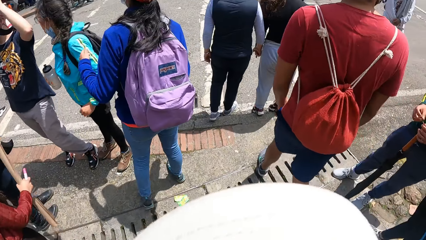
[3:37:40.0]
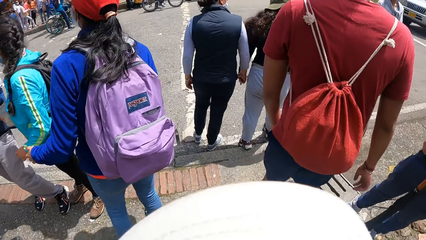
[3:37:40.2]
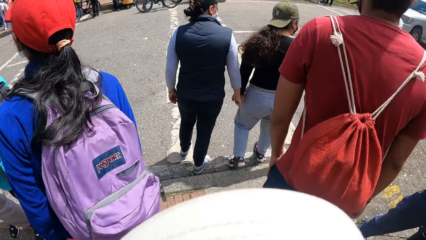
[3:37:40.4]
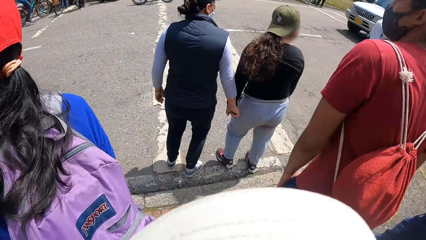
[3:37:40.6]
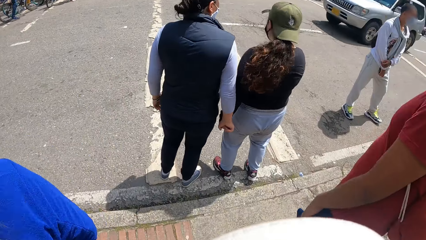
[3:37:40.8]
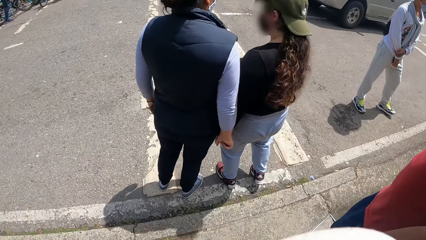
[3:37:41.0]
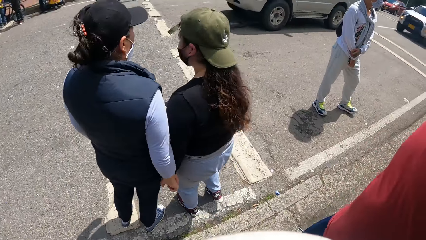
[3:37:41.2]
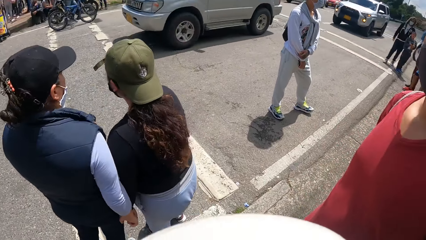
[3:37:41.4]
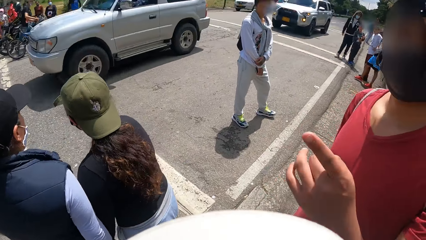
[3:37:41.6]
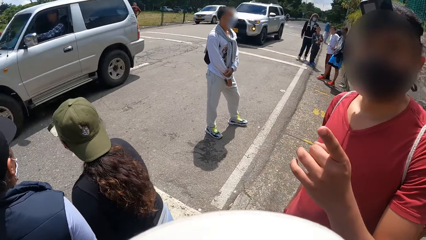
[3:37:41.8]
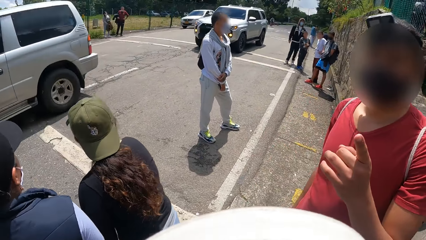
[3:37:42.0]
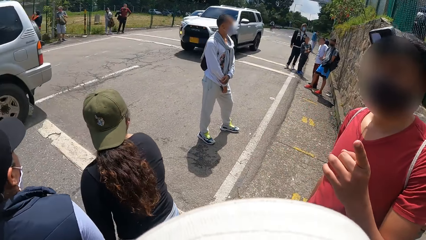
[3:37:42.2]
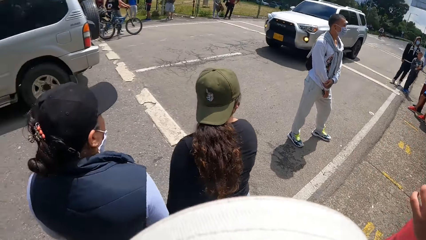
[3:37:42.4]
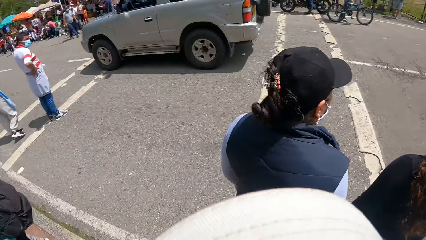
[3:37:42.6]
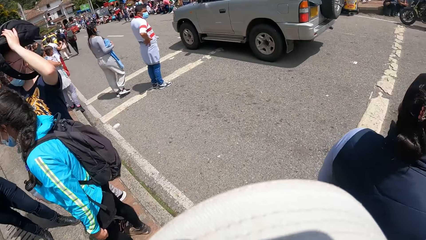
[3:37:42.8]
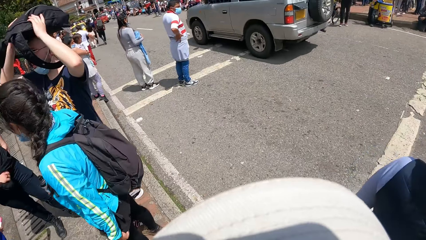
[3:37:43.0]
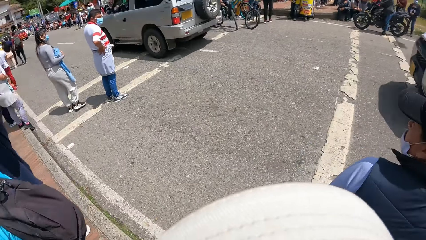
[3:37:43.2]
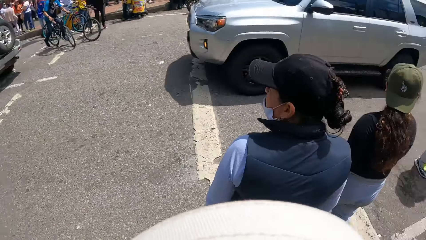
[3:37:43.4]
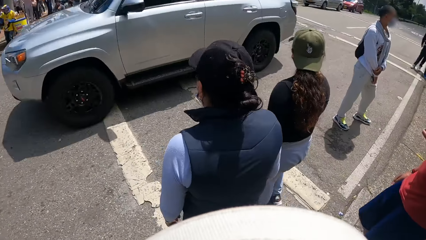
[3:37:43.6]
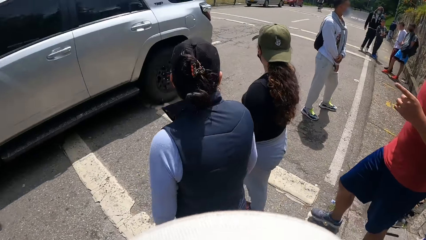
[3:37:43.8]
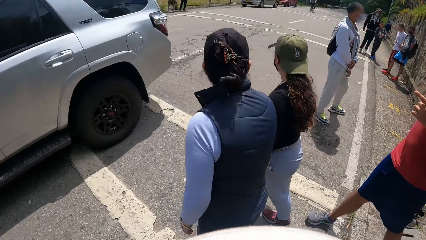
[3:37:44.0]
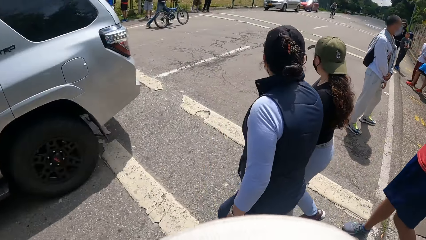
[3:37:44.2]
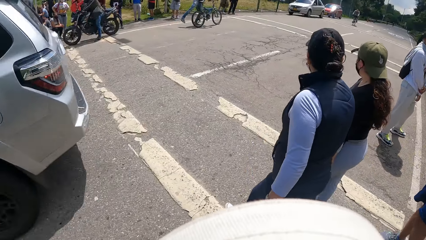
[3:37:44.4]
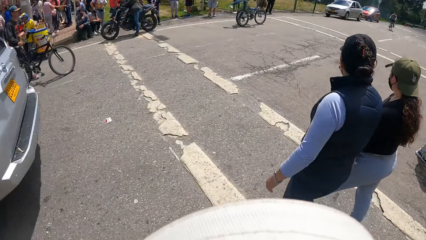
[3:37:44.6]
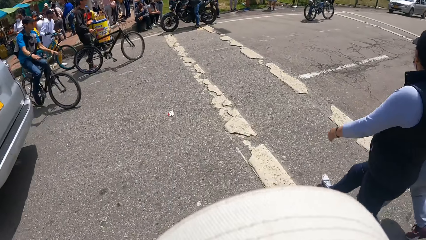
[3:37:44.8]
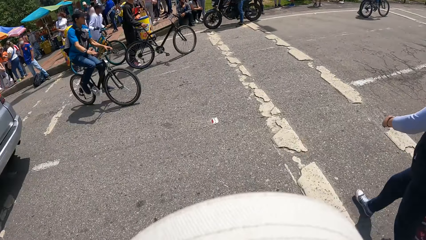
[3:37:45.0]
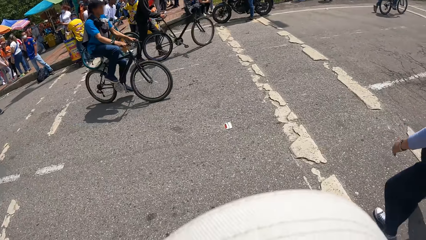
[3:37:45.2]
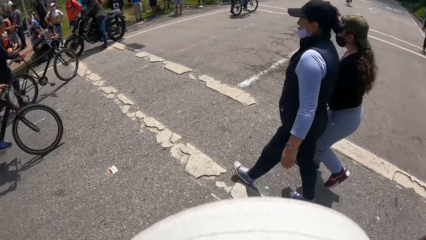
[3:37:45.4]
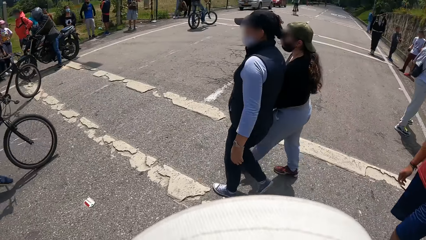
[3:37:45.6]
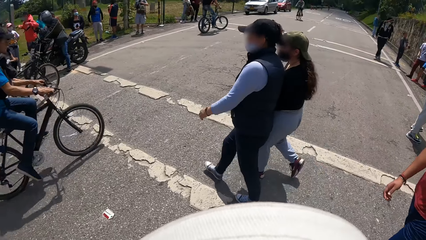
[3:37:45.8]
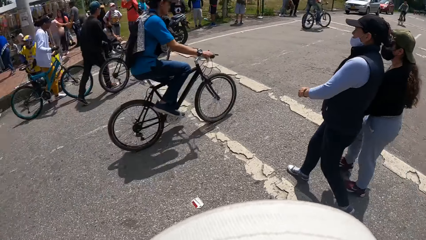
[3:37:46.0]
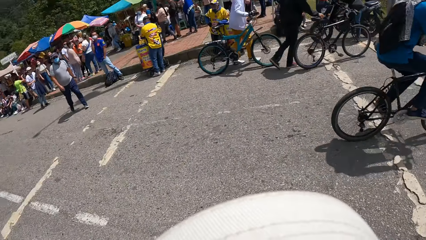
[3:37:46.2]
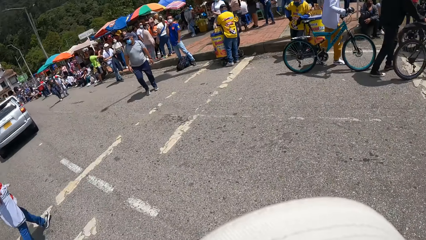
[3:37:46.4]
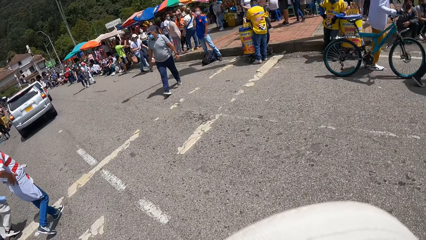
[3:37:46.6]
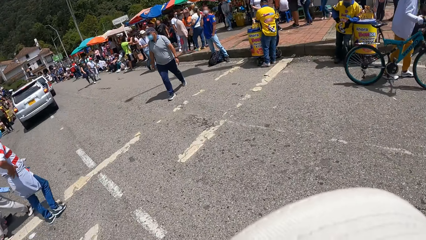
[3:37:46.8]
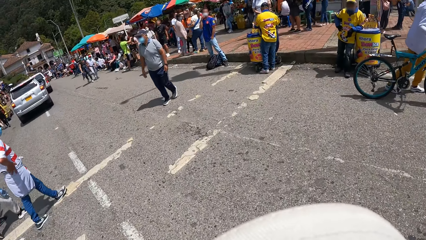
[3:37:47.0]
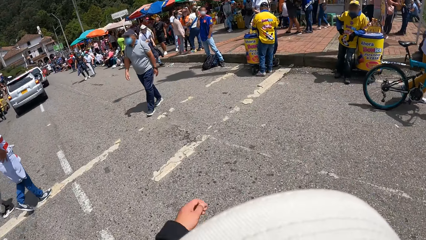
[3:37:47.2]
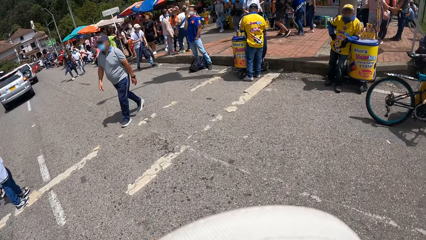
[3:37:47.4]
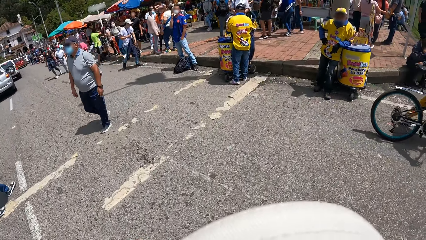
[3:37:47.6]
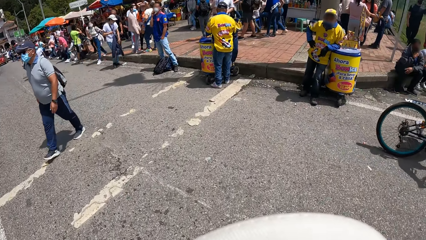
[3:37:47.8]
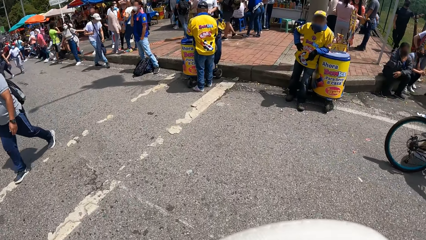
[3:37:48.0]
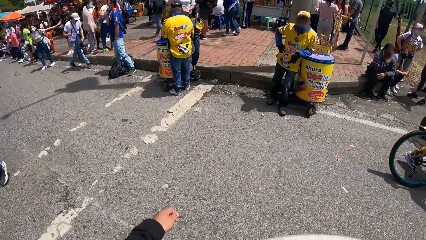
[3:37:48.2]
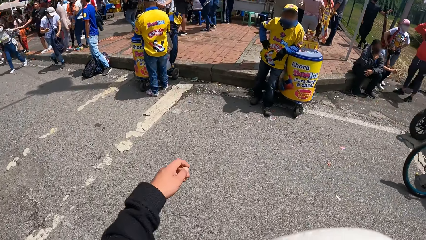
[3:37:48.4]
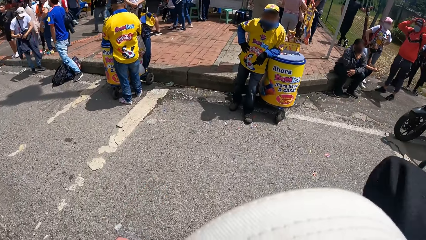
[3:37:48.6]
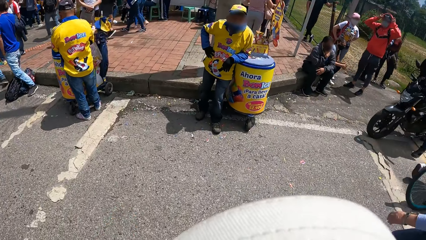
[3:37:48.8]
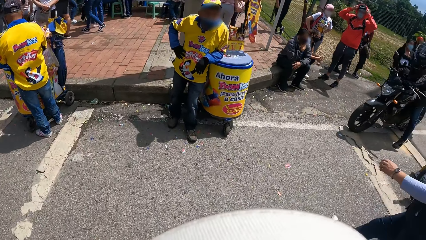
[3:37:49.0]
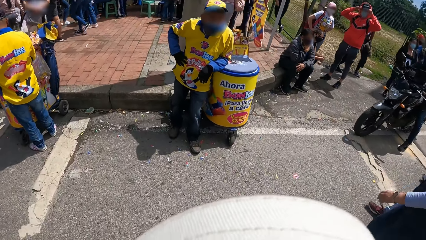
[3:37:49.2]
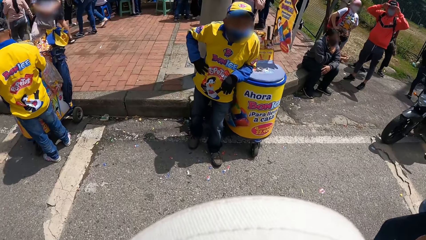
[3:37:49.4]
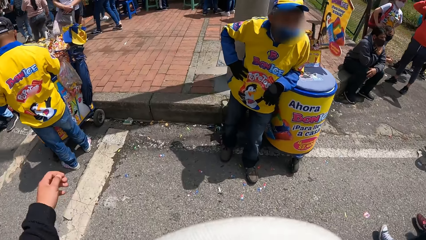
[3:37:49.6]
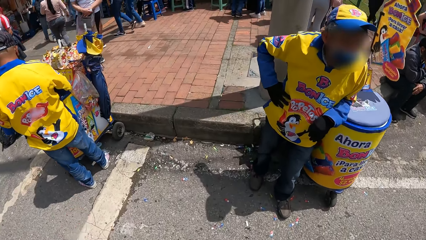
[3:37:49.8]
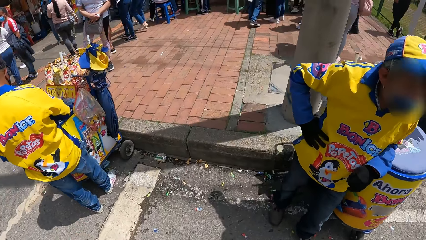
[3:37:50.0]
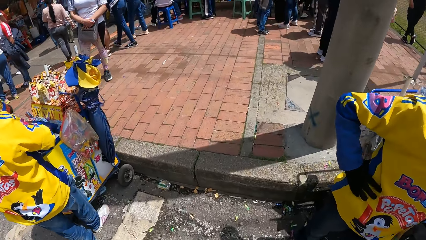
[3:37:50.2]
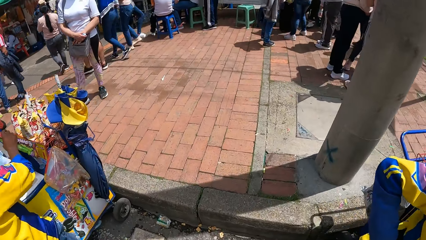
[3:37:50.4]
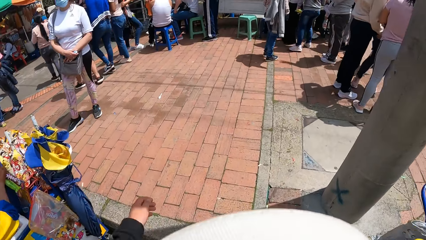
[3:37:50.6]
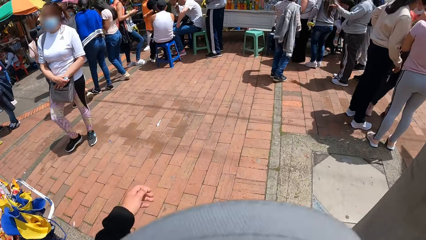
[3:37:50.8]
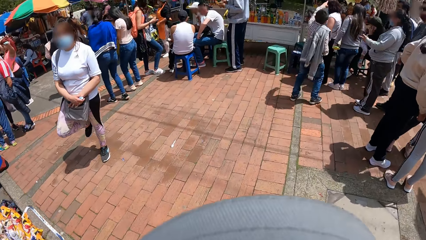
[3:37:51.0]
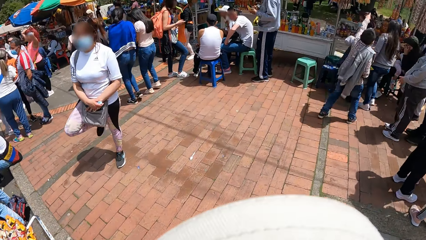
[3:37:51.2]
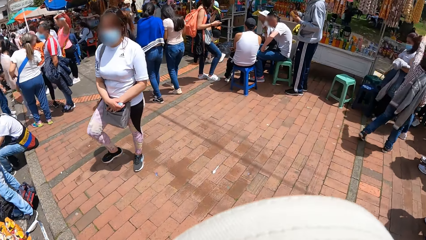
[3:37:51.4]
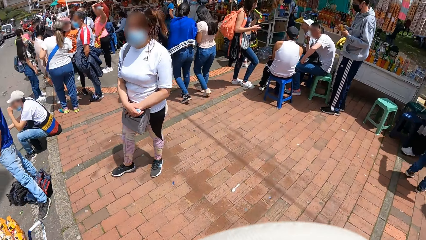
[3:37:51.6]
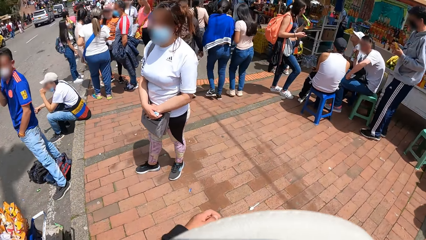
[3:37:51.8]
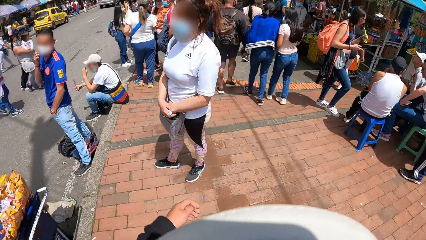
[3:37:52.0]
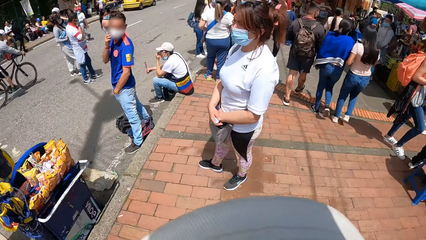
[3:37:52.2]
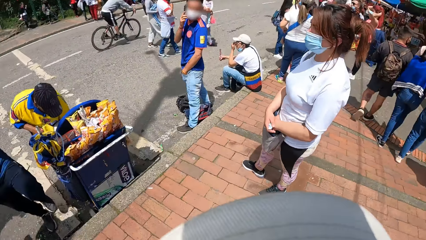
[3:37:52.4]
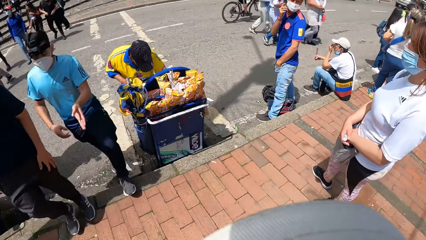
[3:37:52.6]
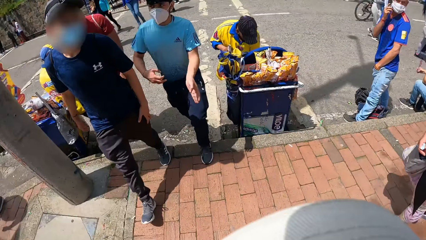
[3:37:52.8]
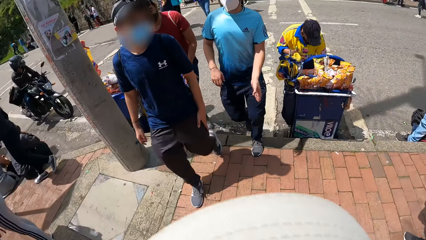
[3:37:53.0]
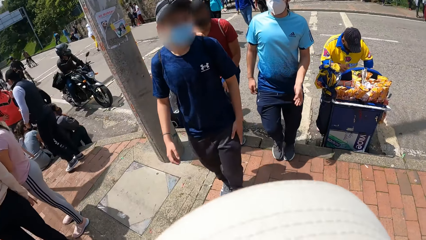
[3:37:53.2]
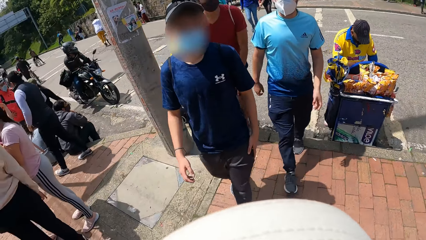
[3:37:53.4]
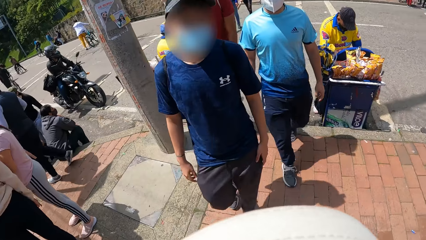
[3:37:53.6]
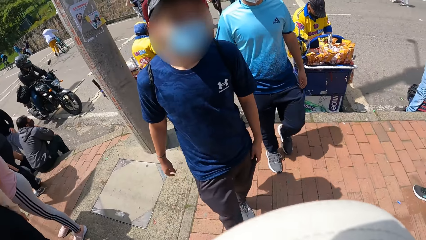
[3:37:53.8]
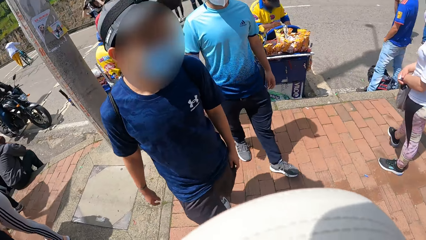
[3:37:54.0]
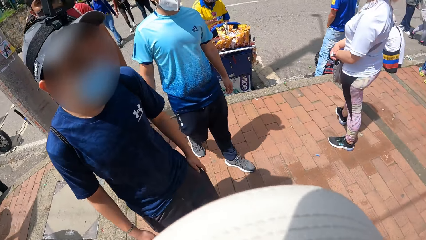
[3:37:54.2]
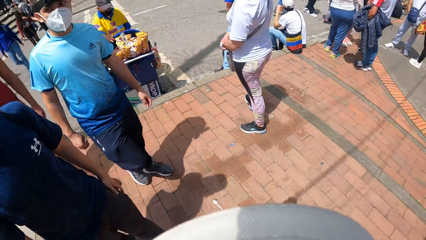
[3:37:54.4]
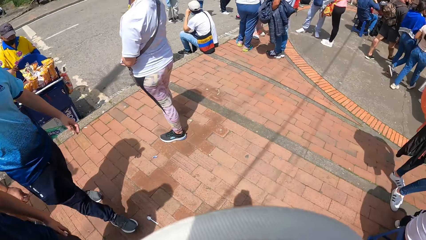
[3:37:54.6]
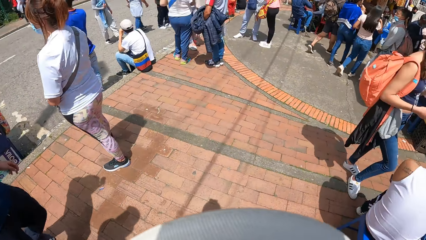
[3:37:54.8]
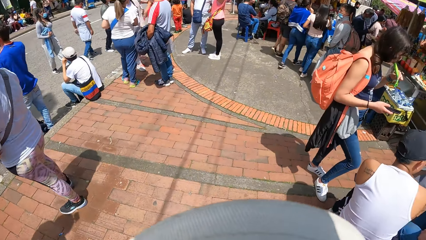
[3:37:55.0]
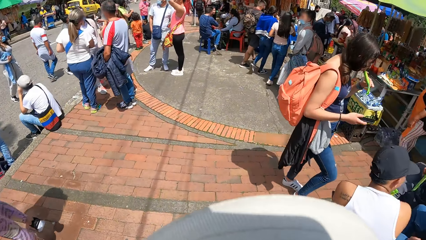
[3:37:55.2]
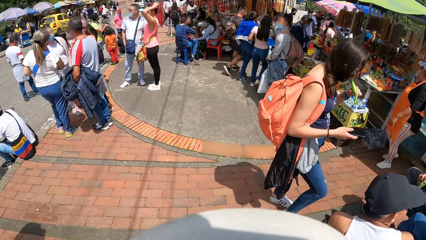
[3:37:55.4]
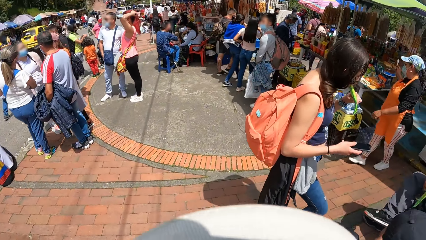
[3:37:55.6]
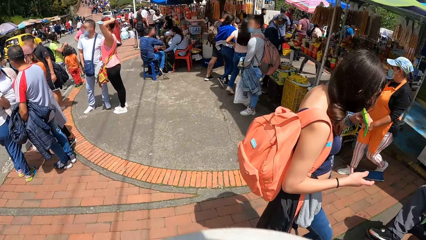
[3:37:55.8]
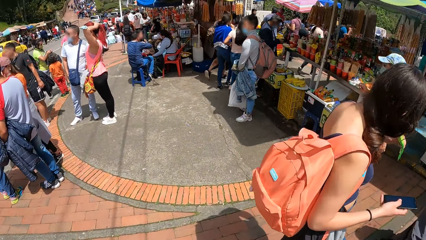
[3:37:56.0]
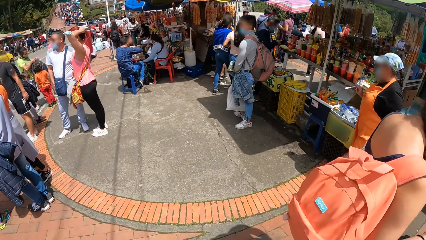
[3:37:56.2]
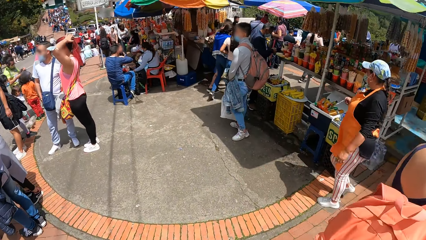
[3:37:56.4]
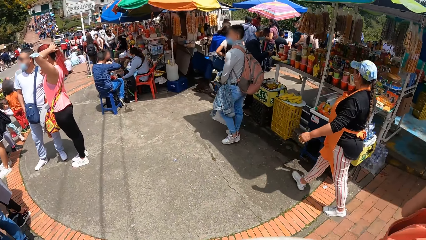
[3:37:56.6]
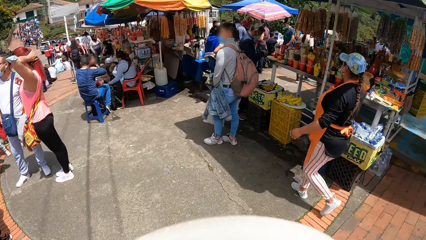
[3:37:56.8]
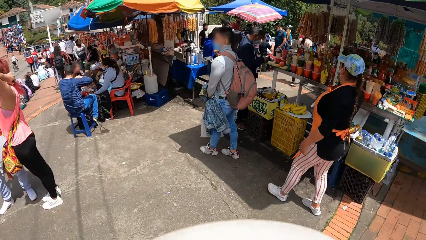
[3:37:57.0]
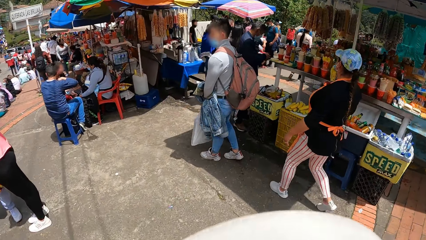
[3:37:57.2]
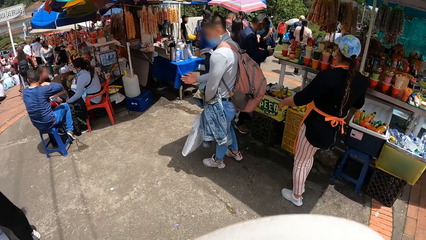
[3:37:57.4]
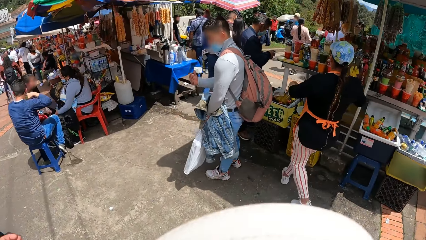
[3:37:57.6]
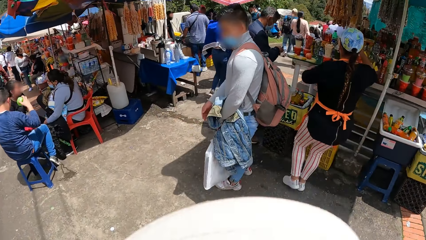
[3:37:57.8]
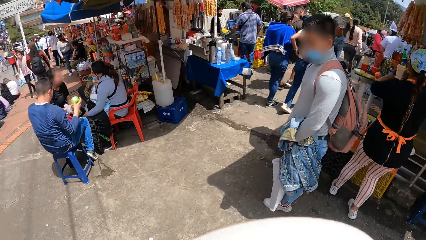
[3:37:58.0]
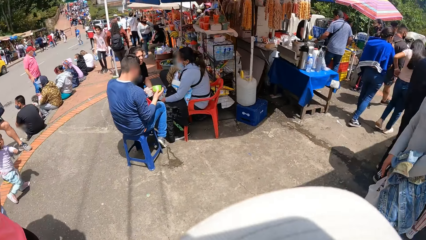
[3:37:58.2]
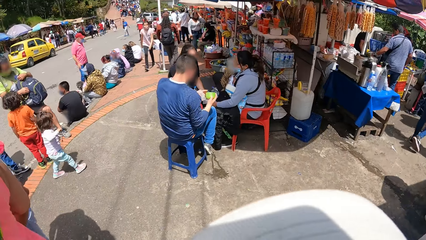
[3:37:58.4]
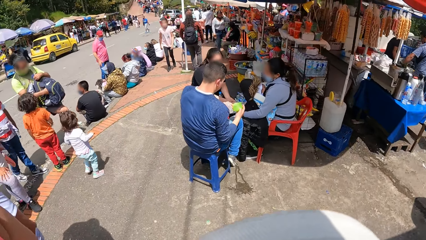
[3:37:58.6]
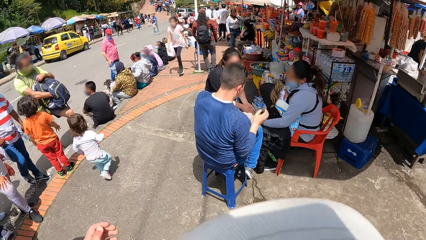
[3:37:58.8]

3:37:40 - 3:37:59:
A man interacts with another man, a third man, and the camera wearer. The camera wearer looks around. They cross an express road with the three men. They walk. They interact with the three men. They walk along a walkway with the three men.
